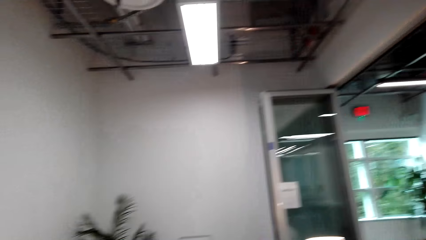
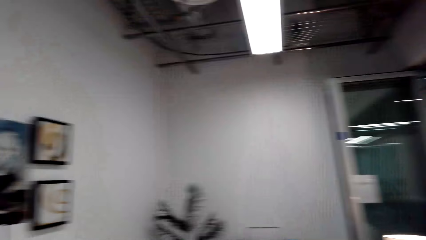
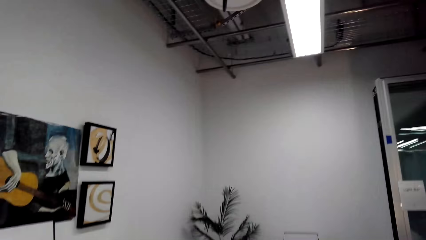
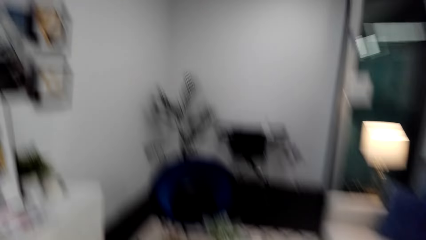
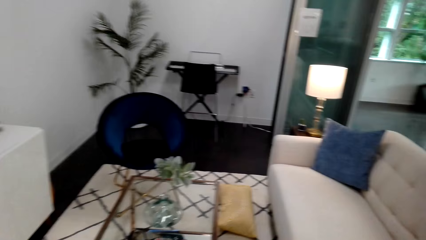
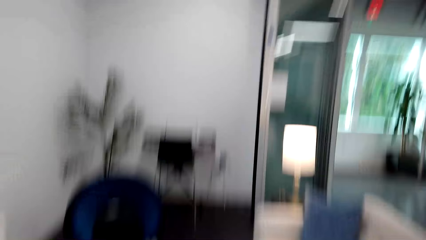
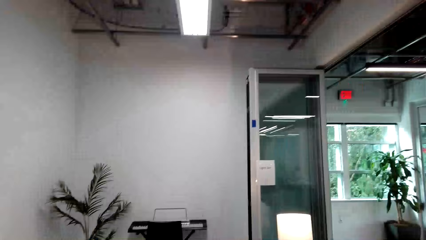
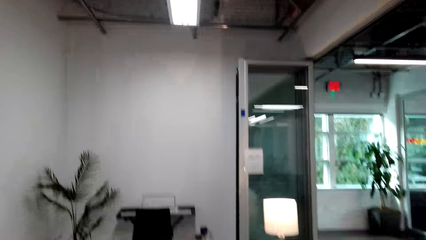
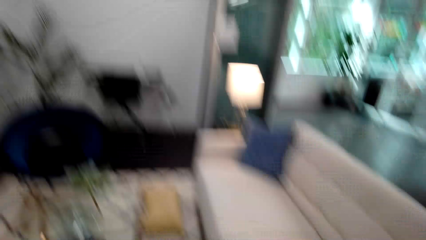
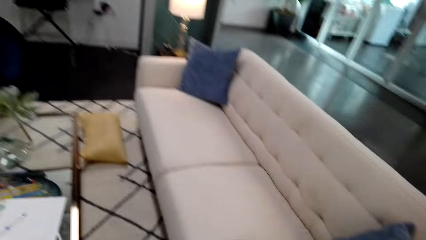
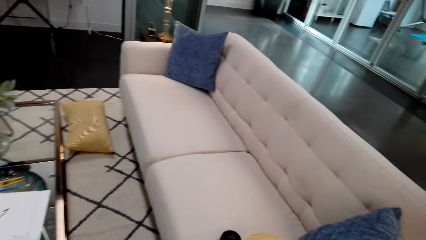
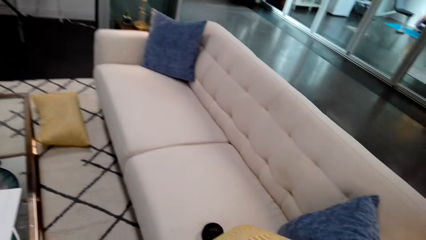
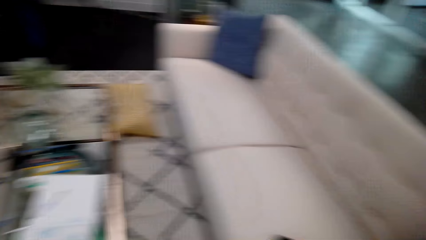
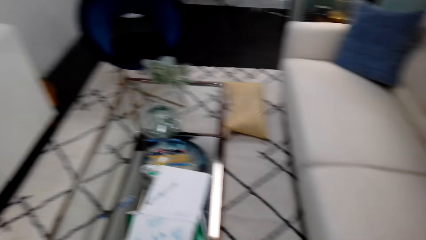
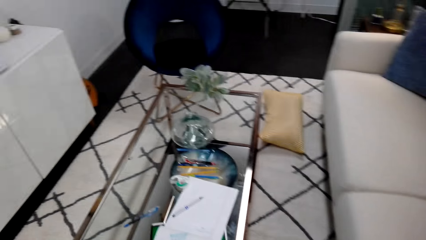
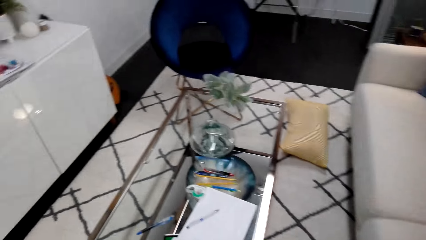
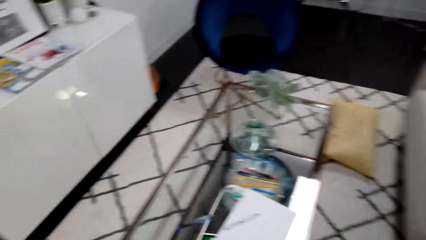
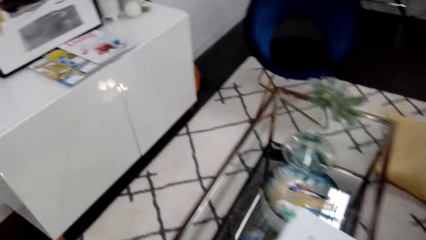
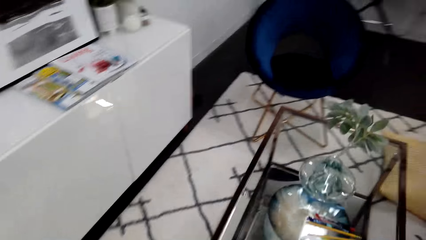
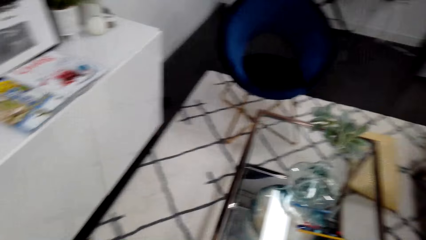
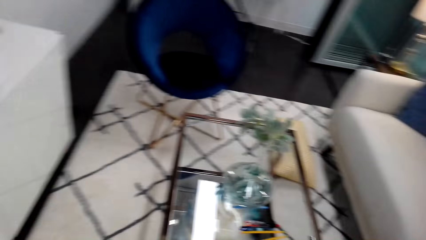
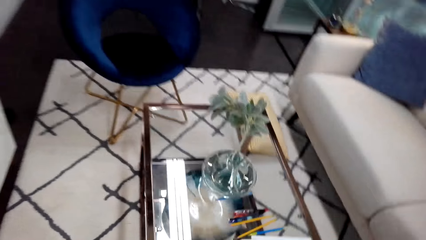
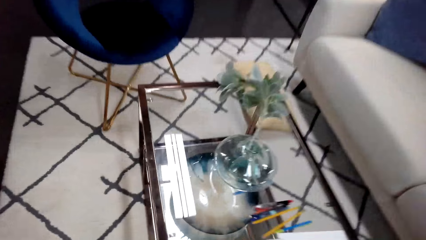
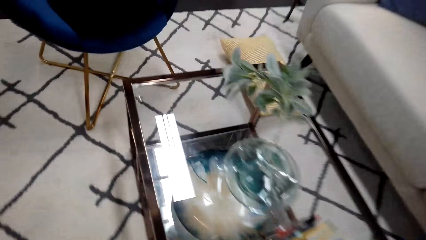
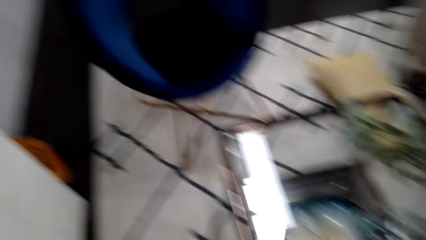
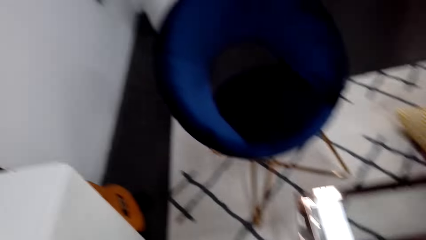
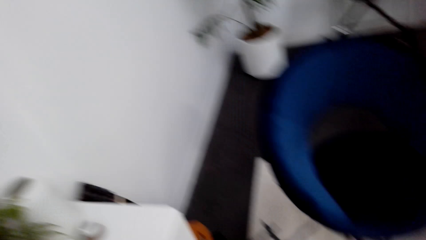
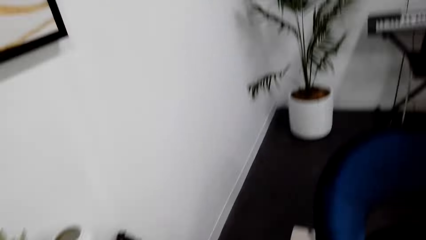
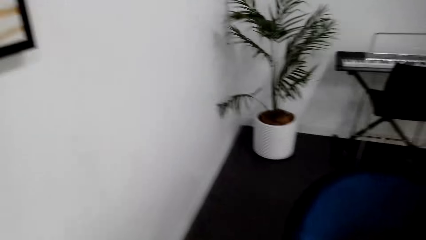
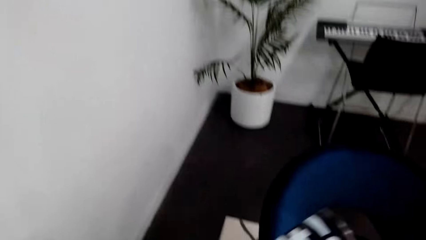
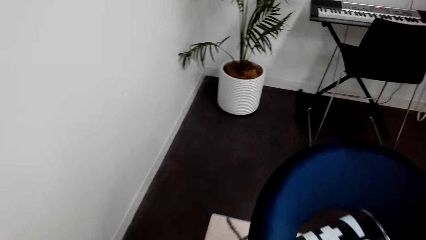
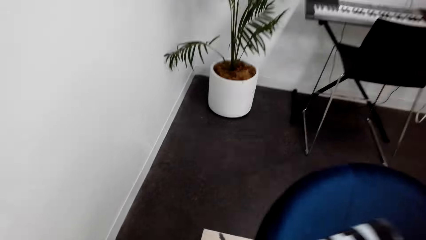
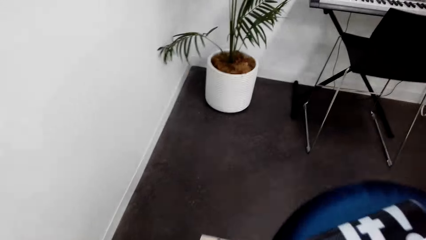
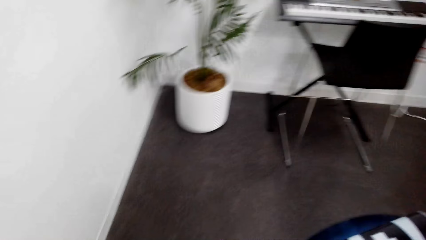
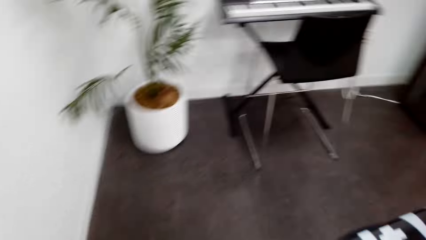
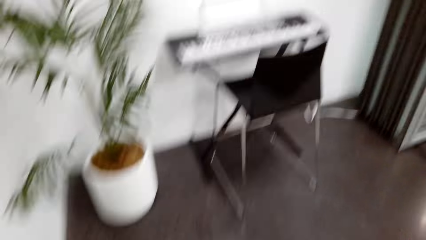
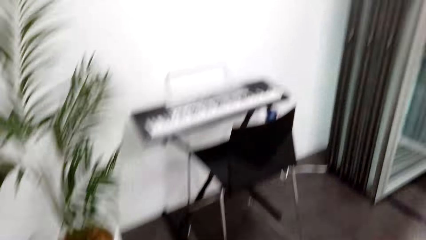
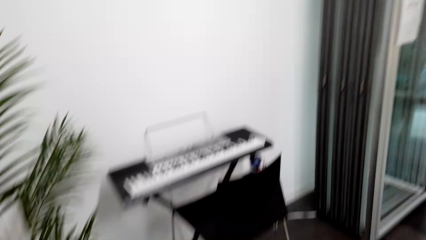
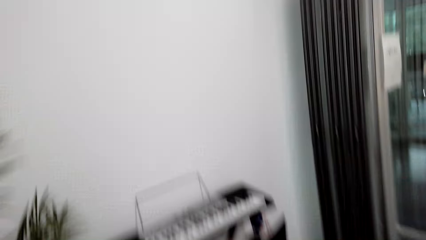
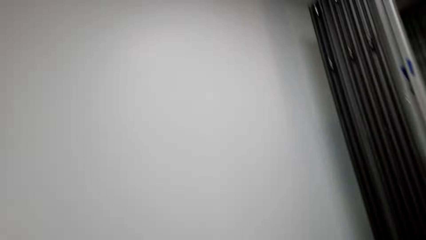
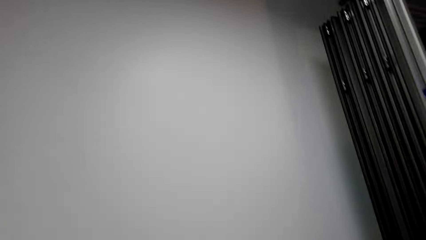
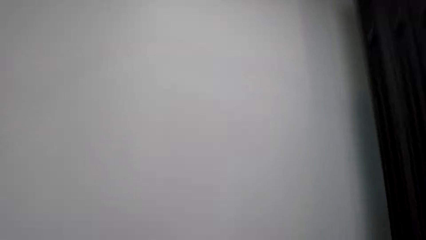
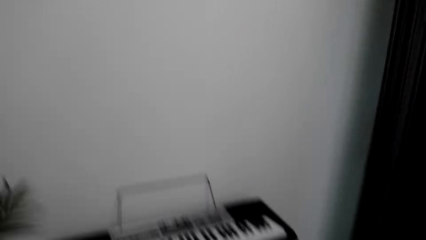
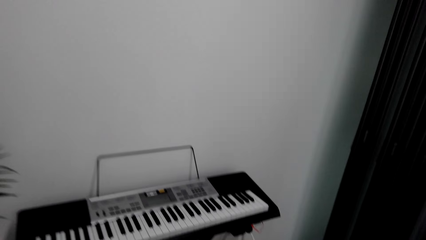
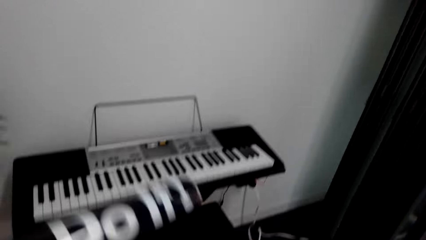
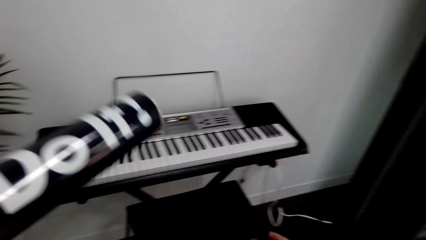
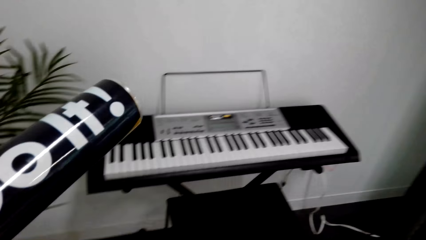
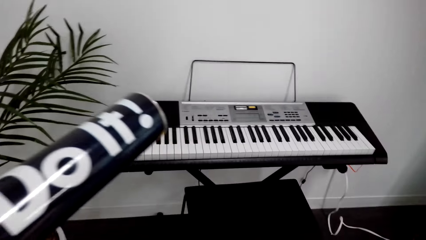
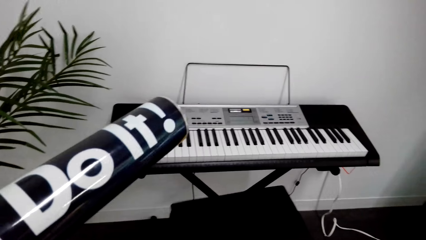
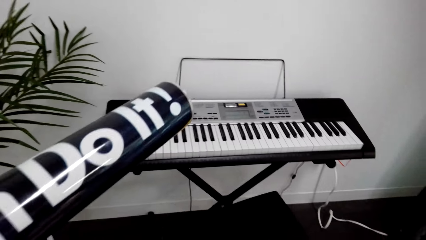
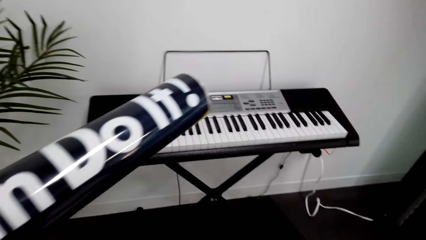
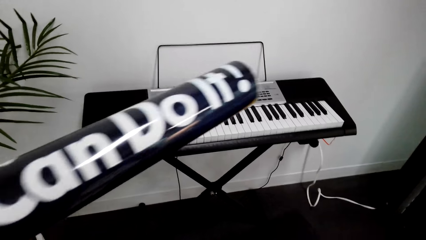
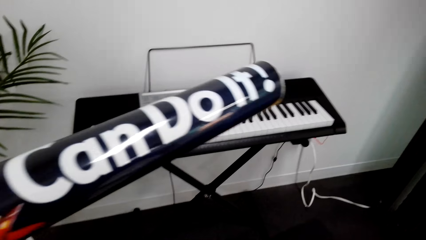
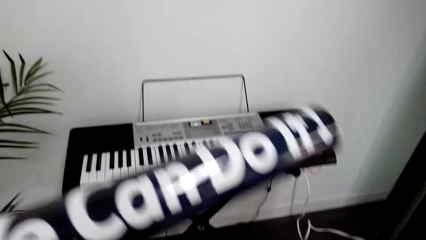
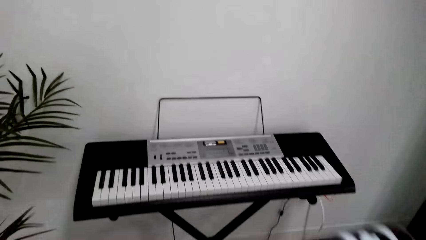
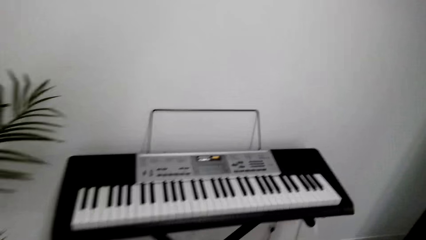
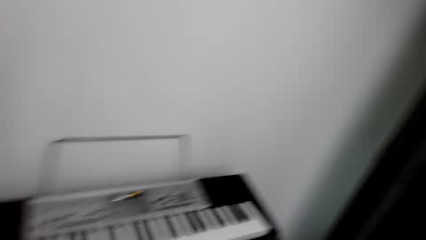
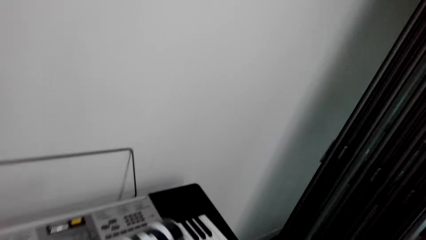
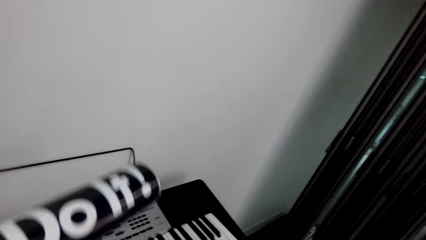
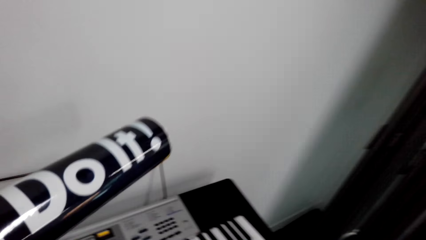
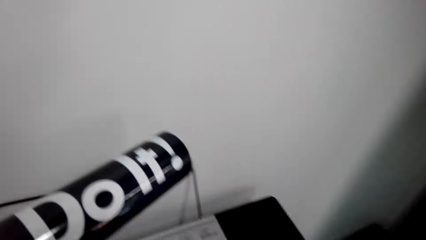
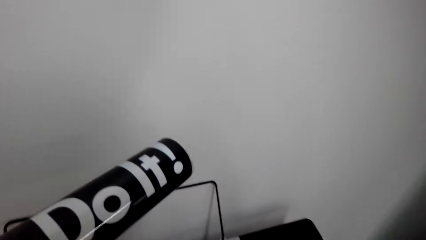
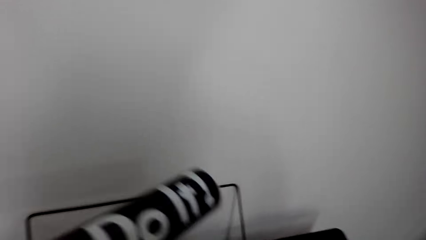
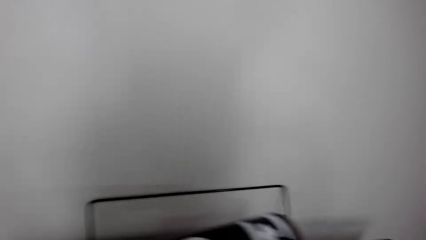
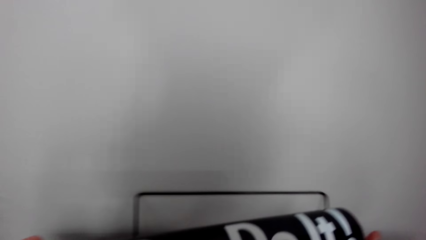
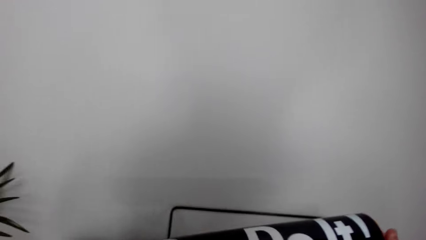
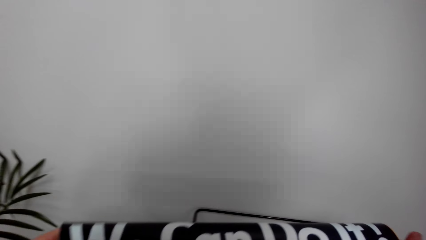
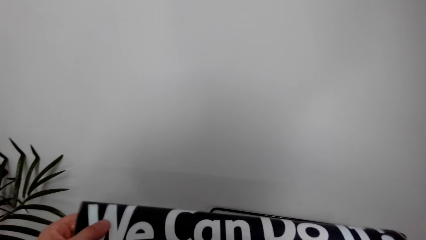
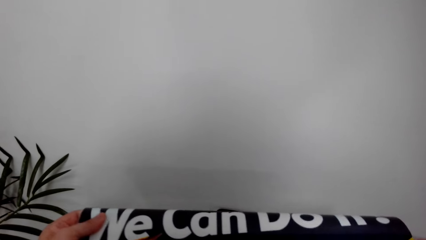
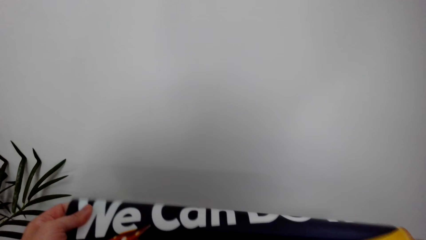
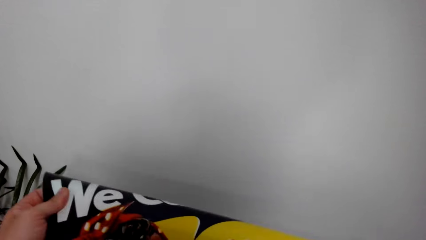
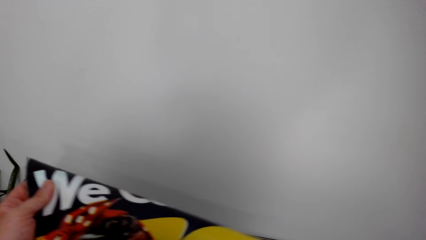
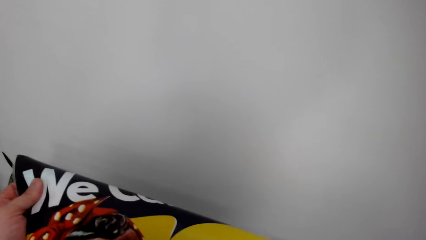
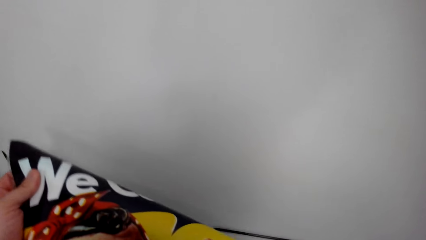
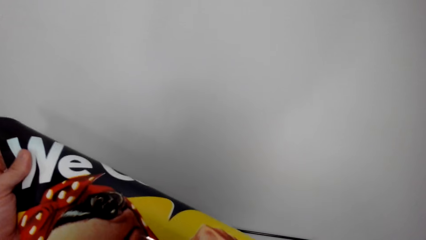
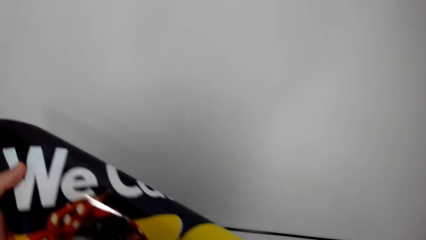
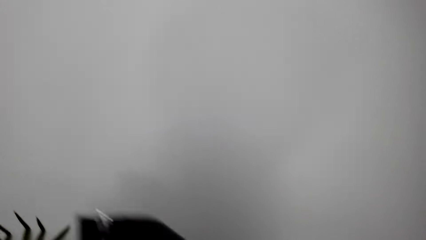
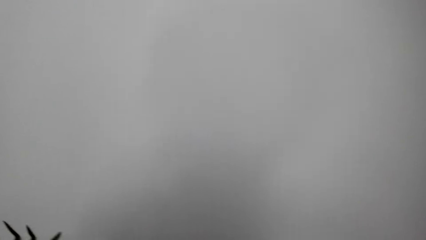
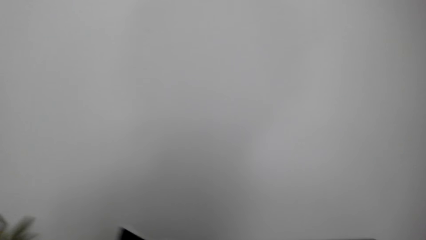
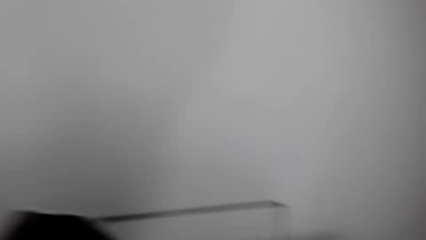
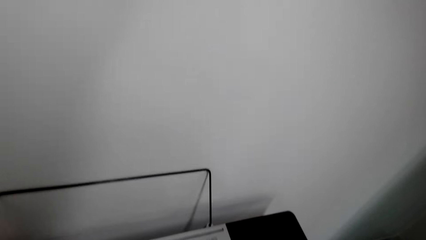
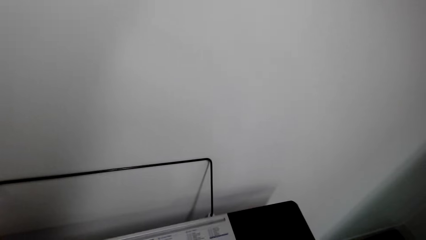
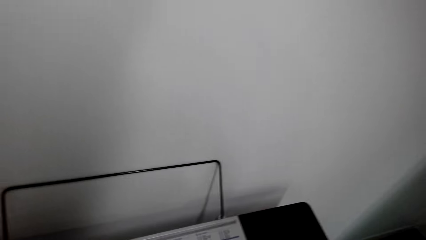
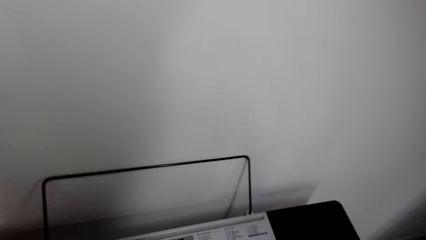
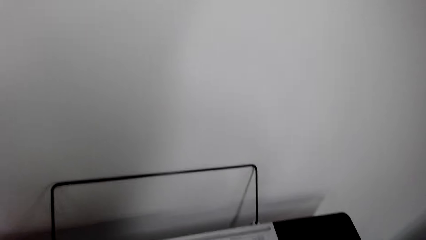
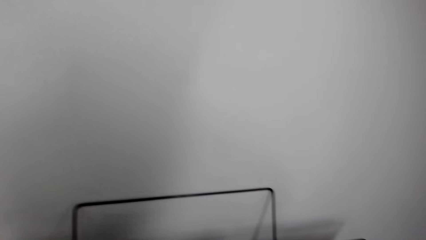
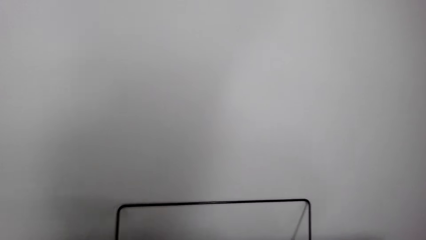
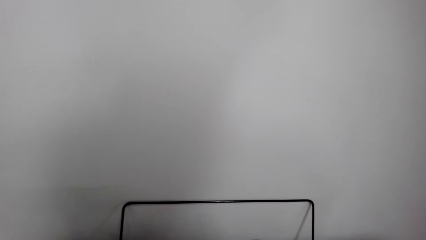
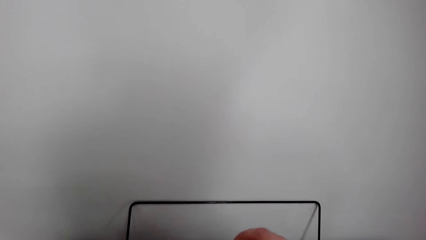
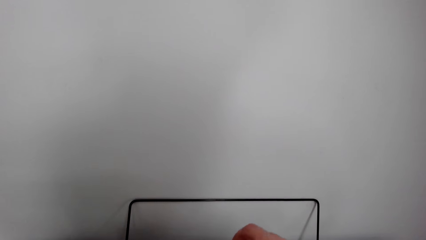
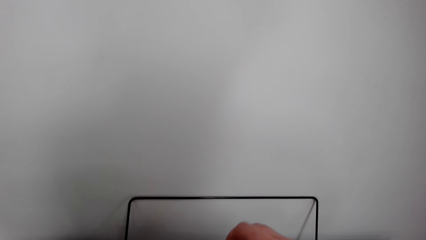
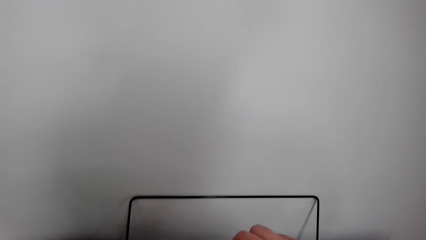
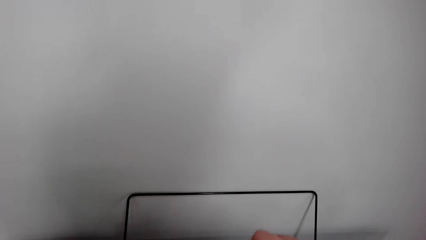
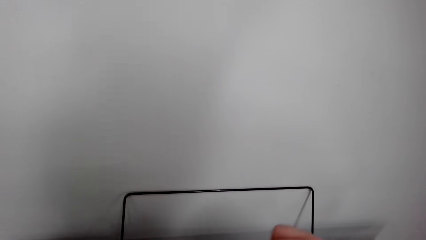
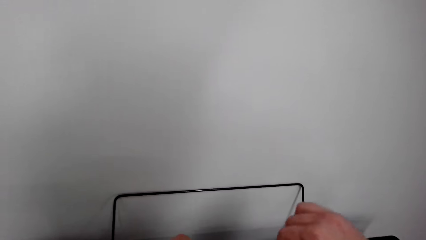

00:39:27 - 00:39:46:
The camera wearer walks around the room. They pull the chair. They unfold the painting.
